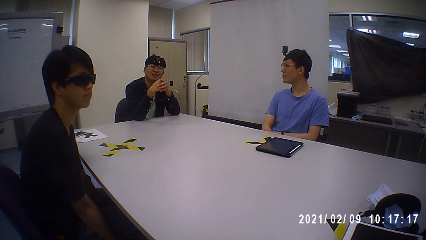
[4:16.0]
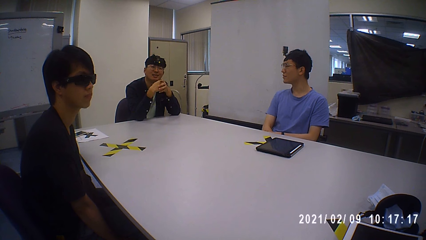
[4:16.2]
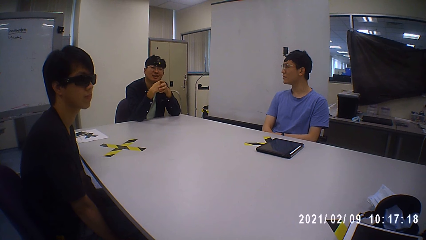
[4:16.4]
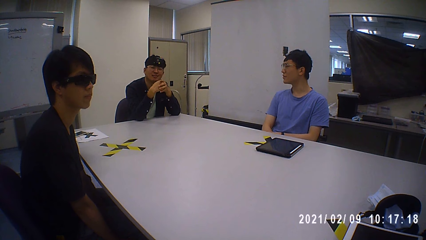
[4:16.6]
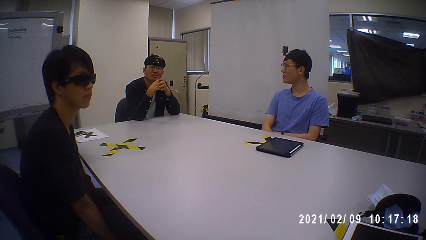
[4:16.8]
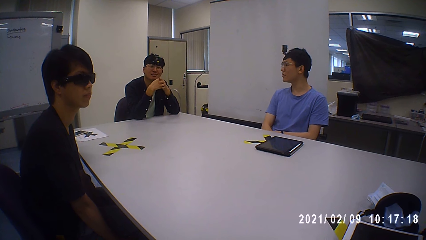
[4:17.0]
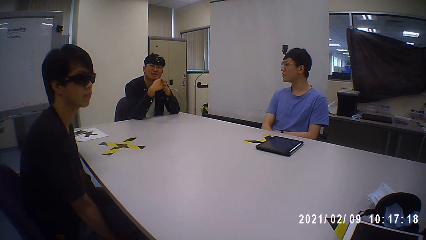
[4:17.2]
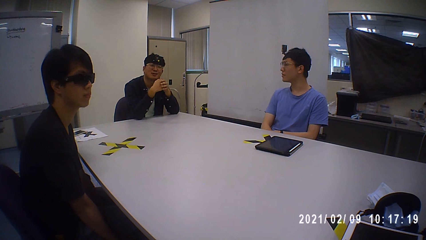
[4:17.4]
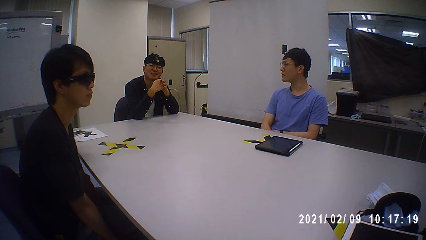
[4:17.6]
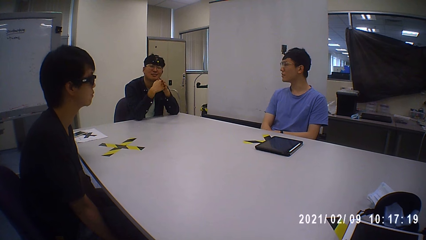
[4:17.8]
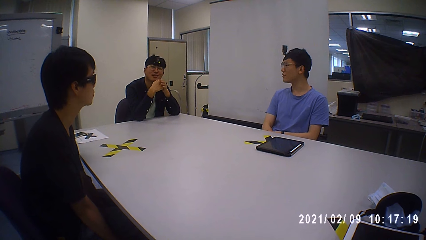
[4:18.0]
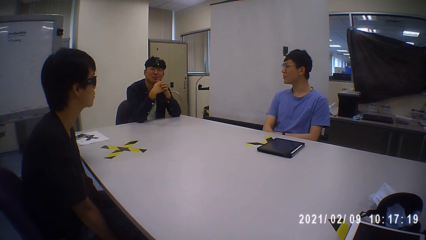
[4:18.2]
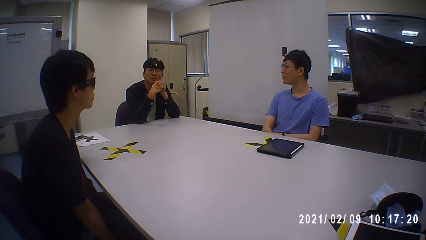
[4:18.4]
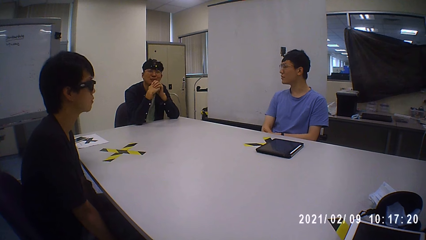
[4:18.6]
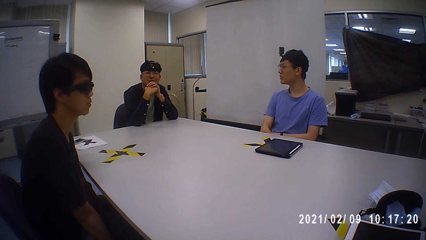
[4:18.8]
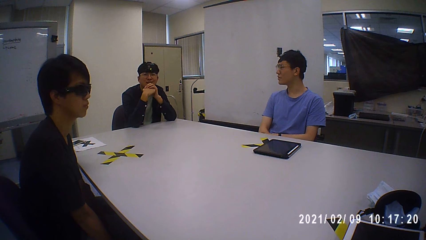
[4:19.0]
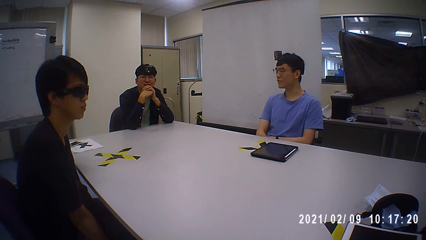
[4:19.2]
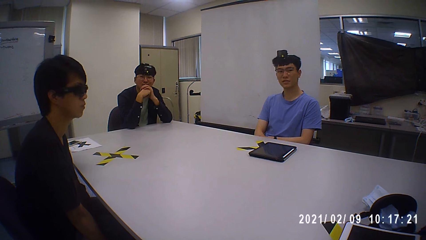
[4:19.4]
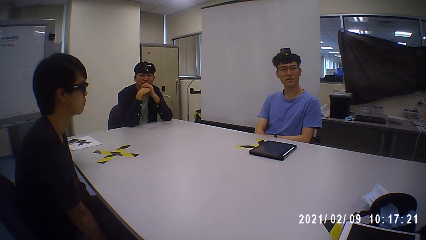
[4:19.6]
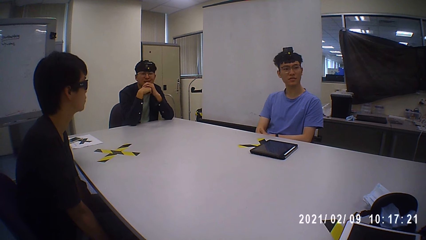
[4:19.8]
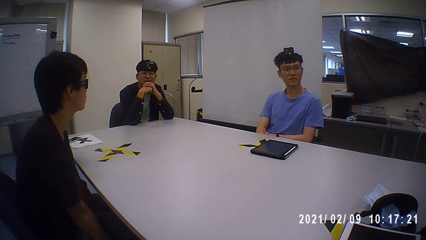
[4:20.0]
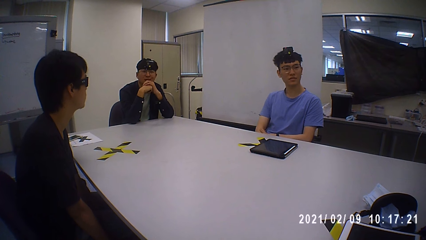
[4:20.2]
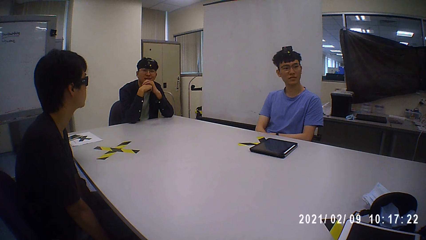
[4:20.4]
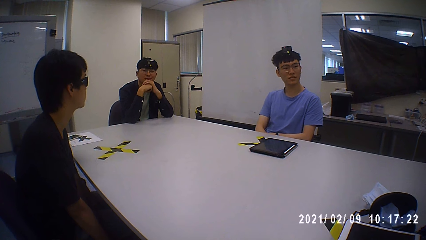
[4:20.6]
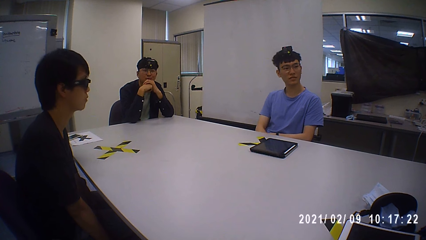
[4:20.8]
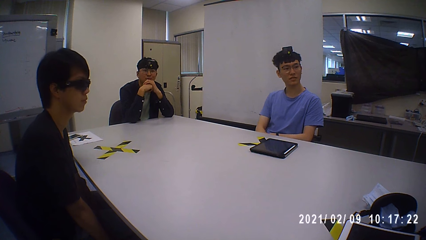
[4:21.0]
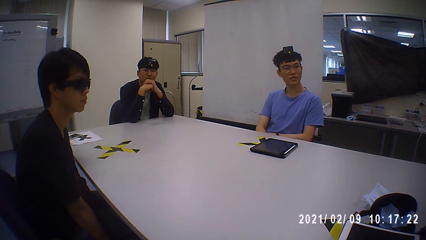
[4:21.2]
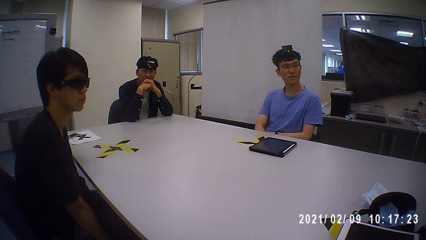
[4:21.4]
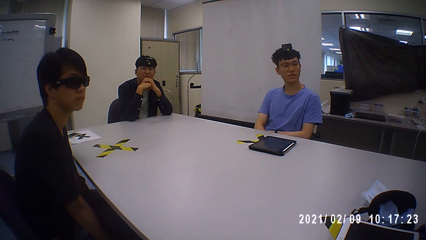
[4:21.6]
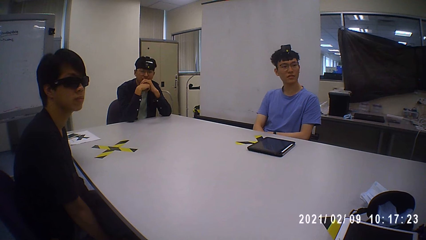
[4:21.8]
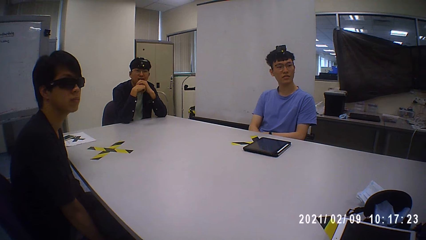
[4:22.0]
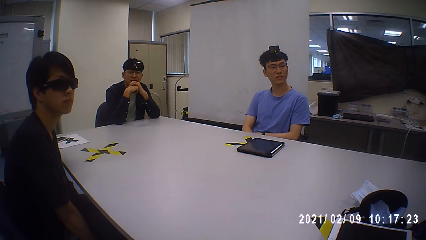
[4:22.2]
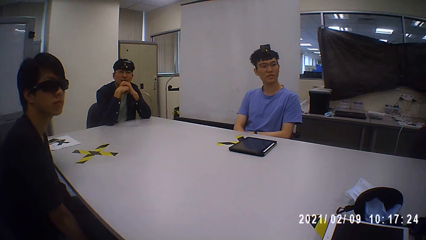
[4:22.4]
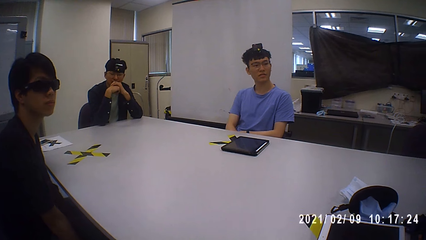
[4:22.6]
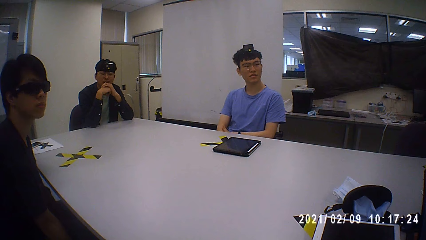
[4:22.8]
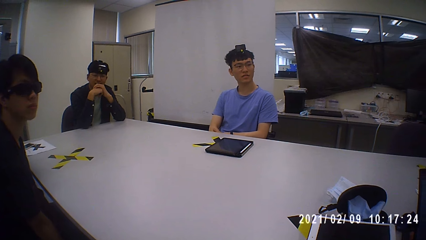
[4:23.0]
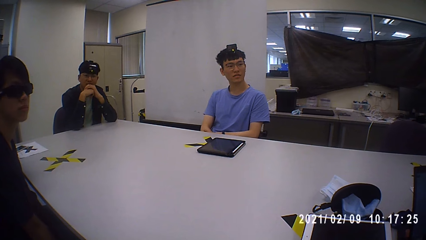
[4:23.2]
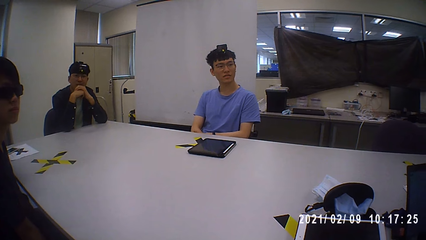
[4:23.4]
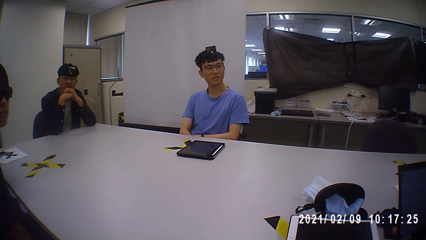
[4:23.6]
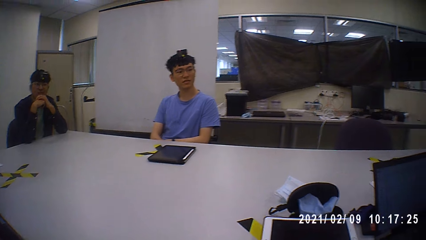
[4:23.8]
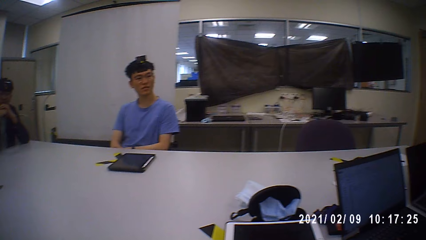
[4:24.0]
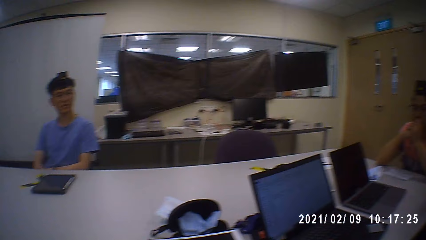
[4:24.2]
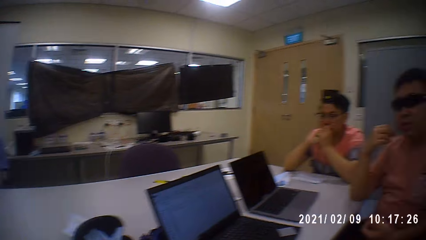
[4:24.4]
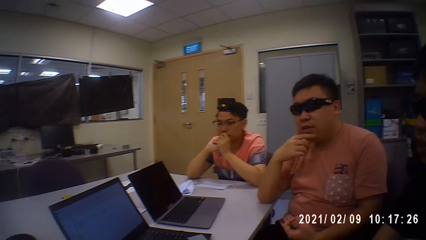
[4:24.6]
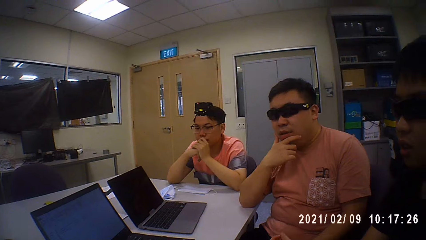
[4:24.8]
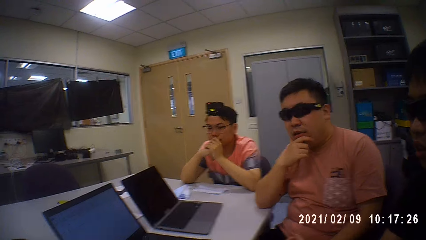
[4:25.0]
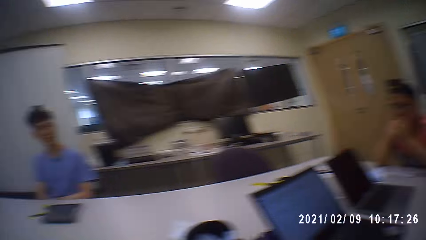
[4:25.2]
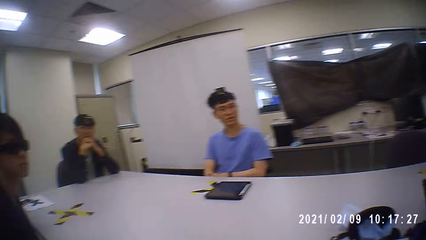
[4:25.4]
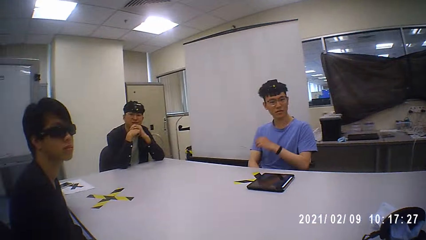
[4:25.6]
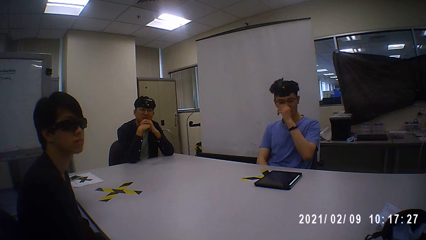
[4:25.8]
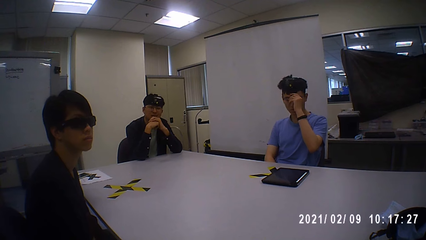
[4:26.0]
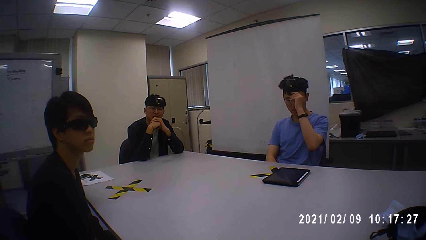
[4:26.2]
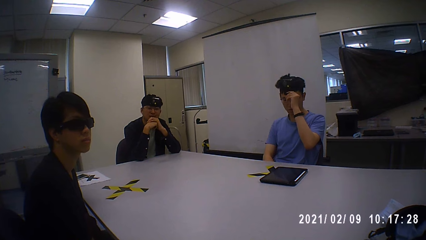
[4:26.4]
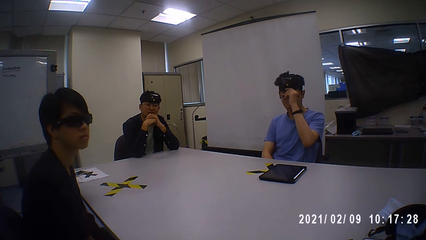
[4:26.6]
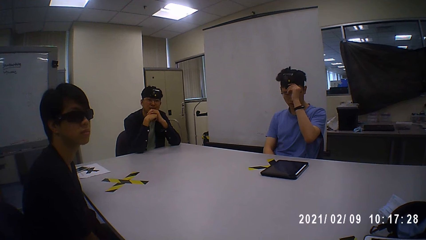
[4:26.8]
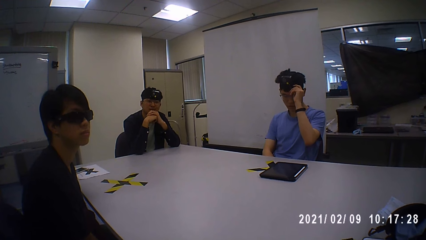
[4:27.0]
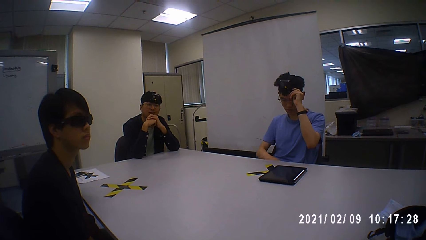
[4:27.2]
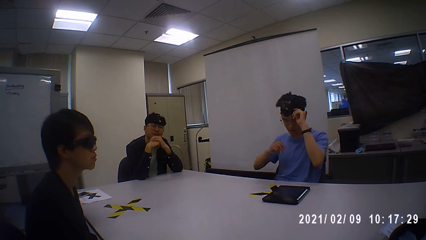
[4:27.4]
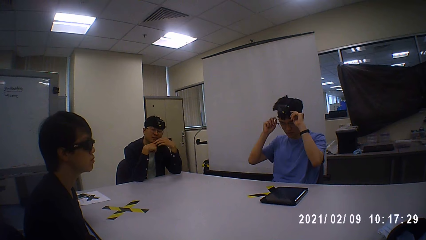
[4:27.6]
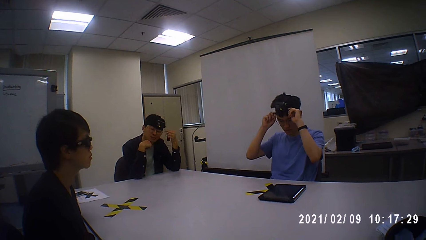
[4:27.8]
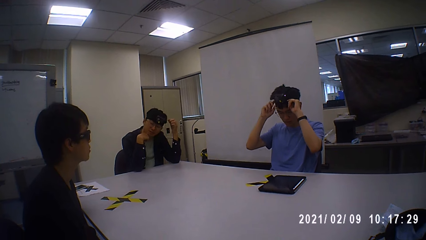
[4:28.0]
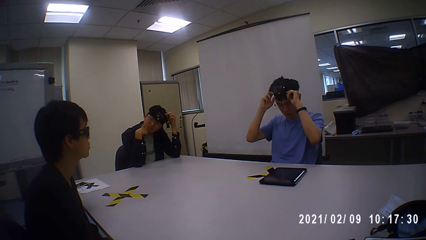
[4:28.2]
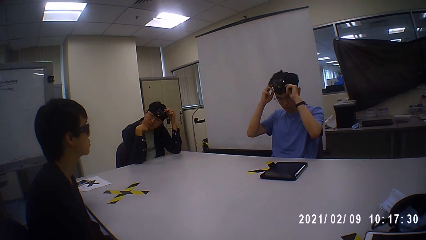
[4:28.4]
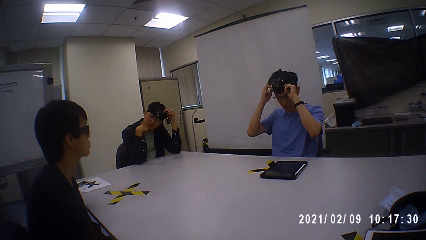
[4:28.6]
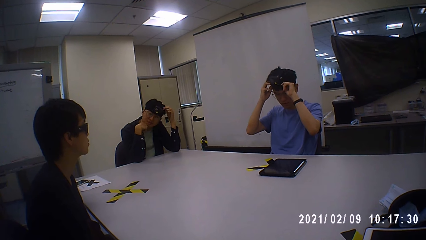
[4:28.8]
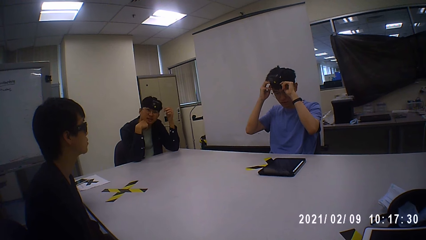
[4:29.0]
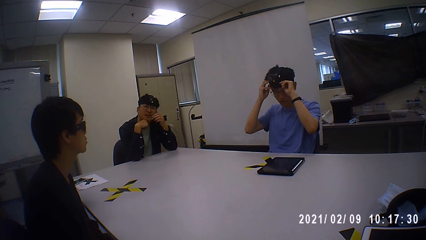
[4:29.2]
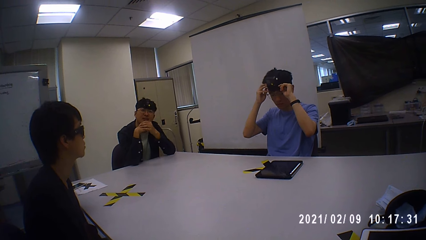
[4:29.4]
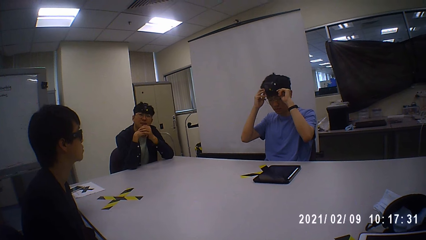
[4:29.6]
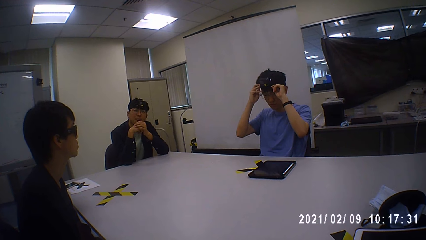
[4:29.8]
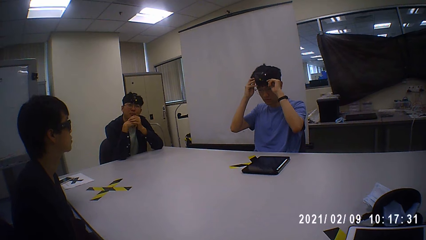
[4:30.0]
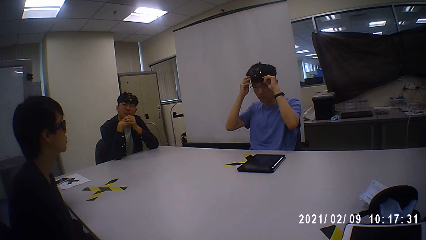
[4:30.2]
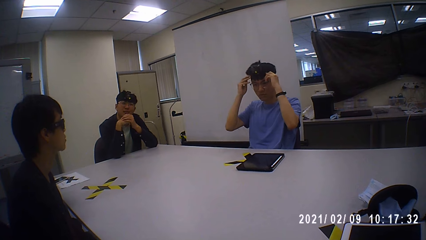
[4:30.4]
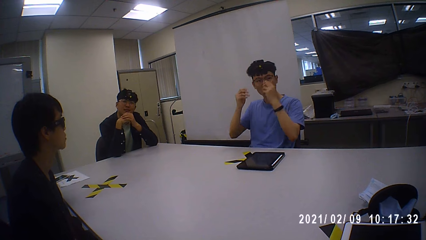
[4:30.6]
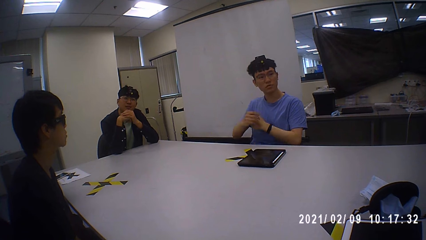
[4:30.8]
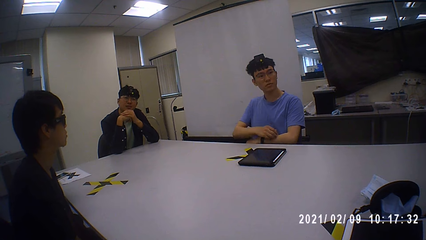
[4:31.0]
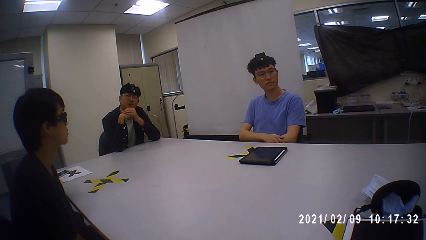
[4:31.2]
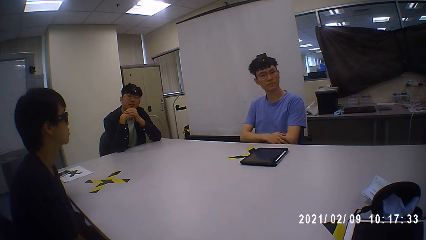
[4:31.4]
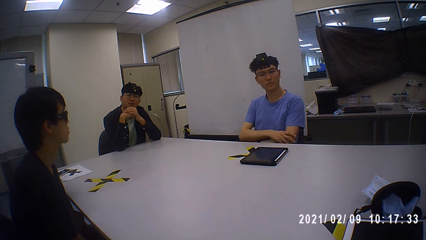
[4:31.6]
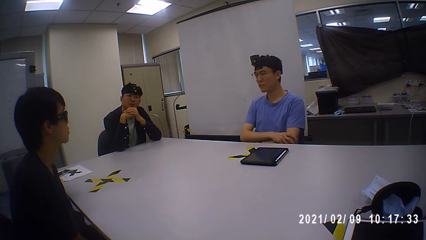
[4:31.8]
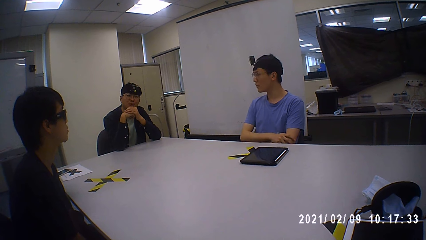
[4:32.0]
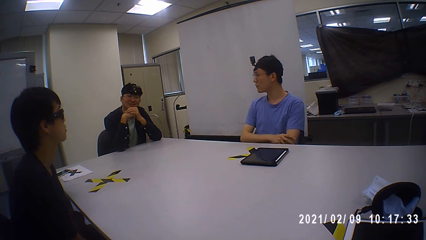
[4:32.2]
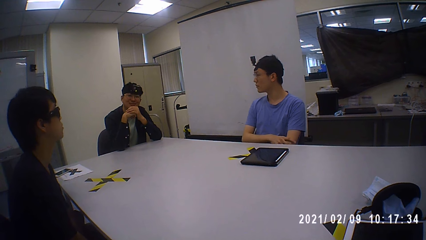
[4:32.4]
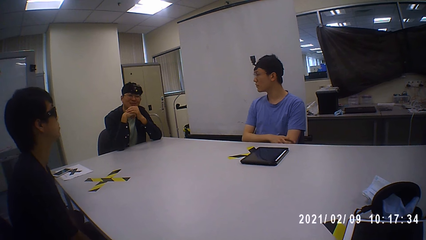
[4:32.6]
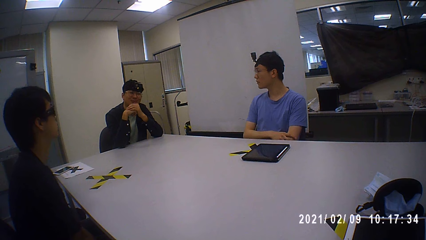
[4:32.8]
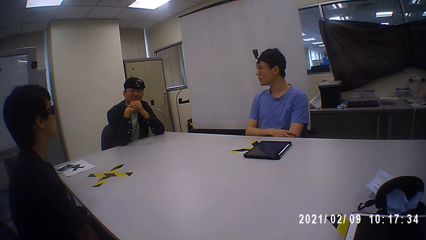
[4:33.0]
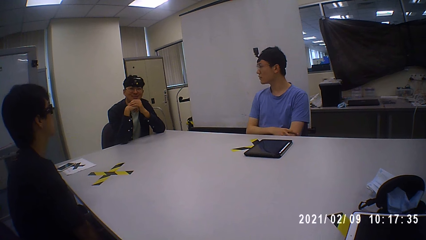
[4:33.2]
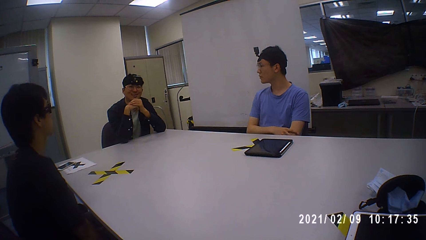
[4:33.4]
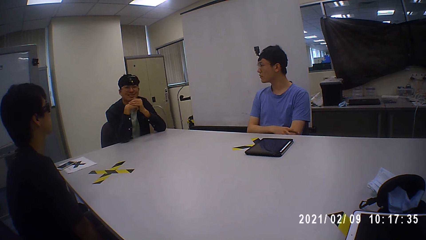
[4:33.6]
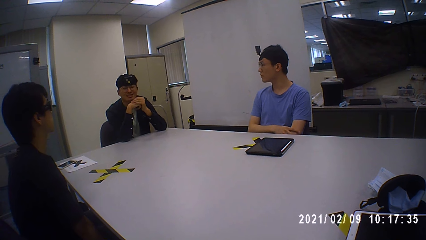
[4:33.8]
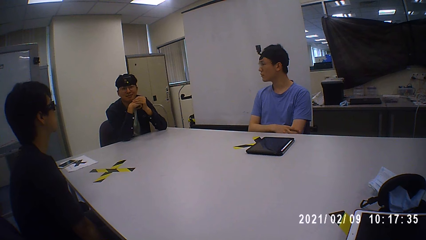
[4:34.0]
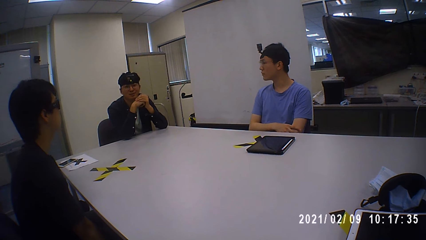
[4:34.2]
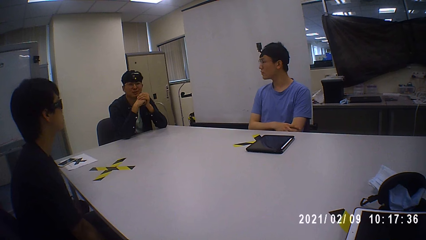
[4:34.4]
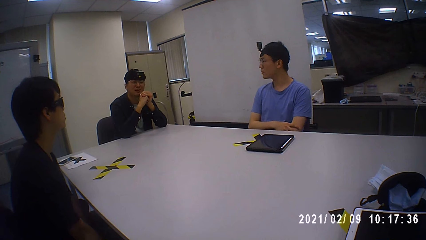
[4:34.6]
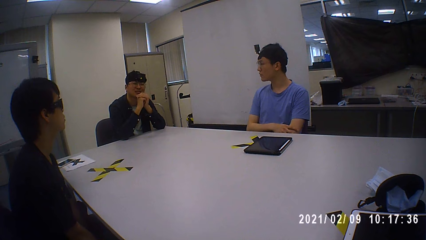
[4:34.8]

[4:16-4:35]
A man demonstrates using hands. The camera wearer looks around the room. The man makes his comments. Someone rotates his camera. The man makes his camera firmly on his head.
